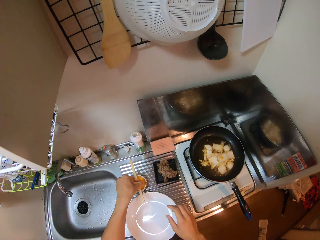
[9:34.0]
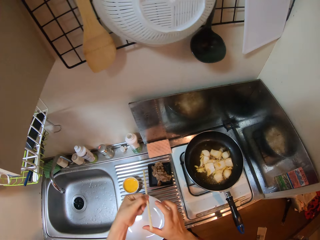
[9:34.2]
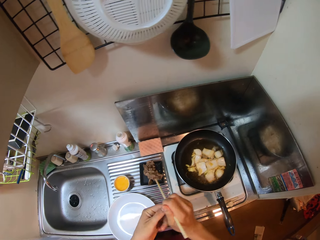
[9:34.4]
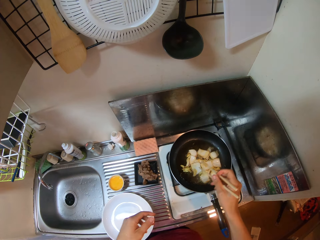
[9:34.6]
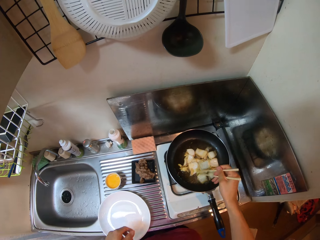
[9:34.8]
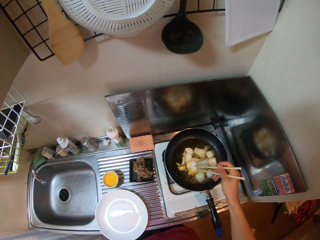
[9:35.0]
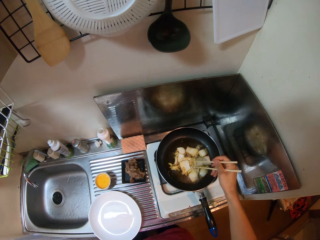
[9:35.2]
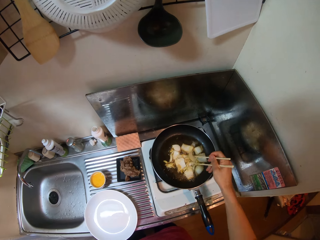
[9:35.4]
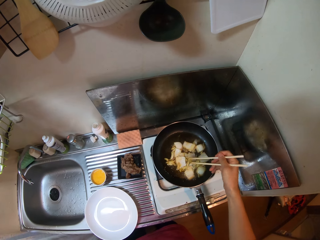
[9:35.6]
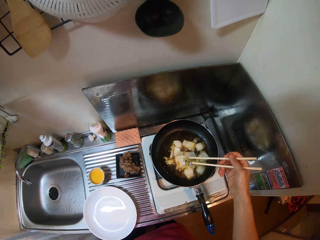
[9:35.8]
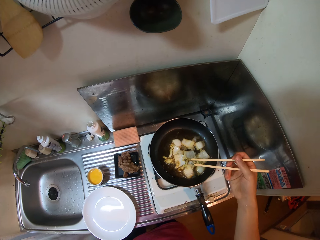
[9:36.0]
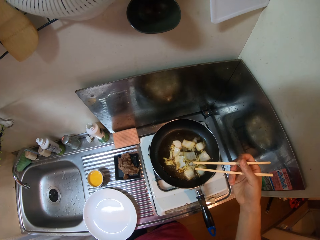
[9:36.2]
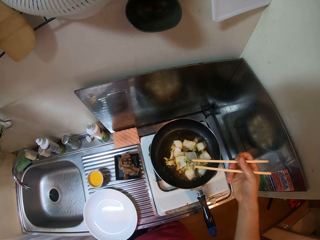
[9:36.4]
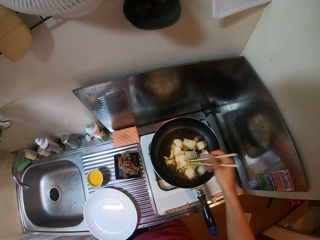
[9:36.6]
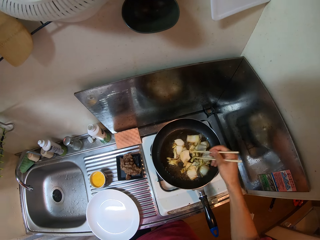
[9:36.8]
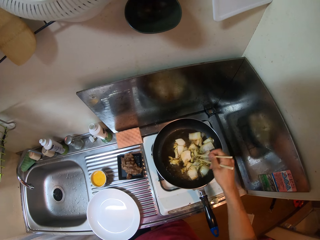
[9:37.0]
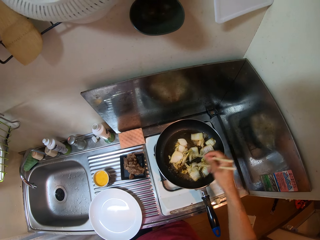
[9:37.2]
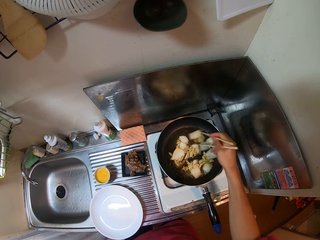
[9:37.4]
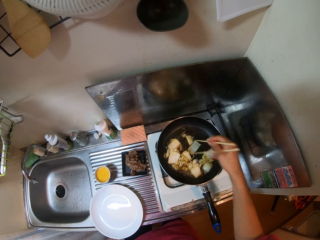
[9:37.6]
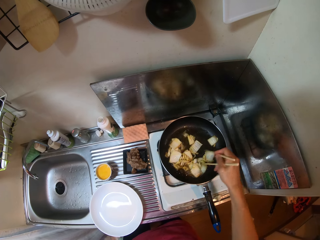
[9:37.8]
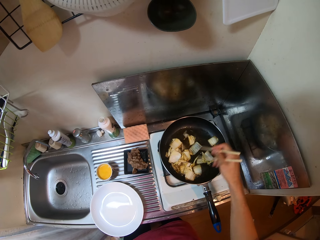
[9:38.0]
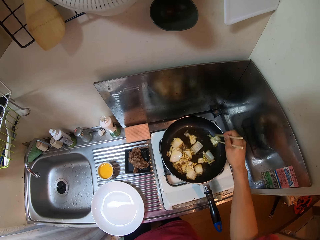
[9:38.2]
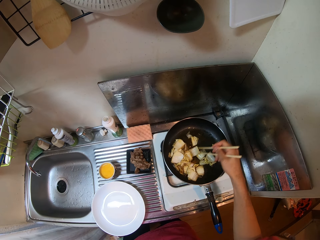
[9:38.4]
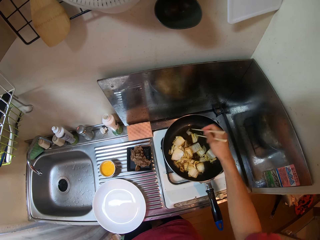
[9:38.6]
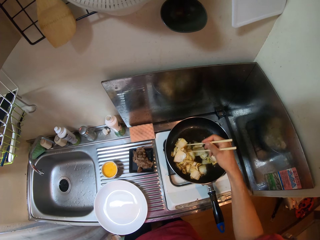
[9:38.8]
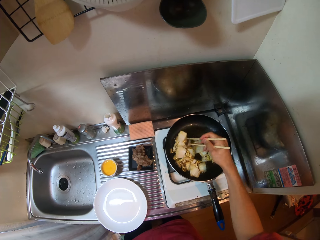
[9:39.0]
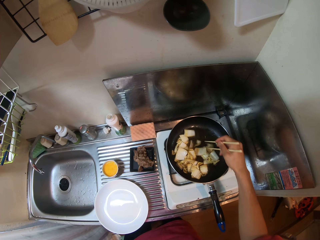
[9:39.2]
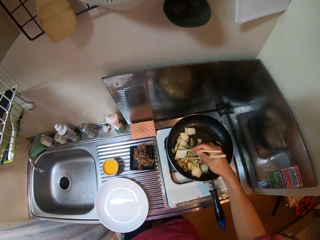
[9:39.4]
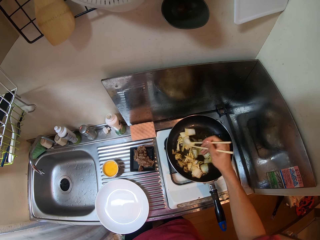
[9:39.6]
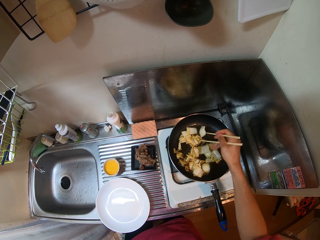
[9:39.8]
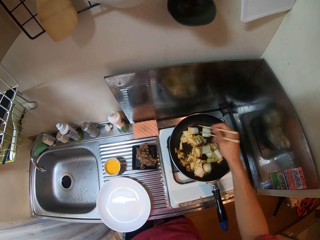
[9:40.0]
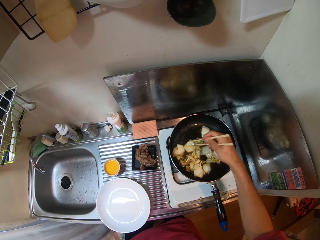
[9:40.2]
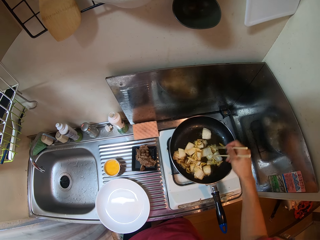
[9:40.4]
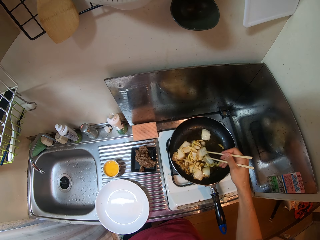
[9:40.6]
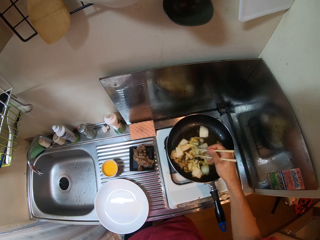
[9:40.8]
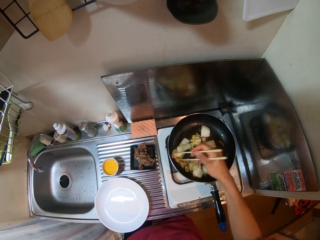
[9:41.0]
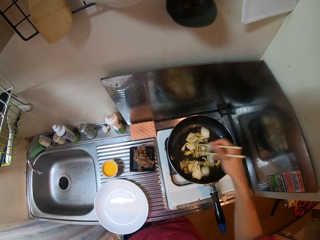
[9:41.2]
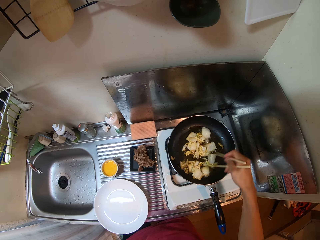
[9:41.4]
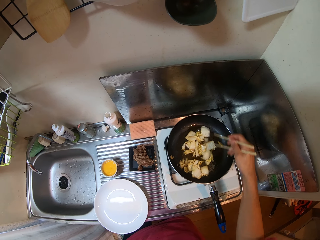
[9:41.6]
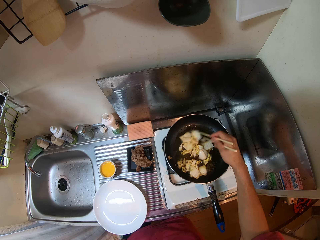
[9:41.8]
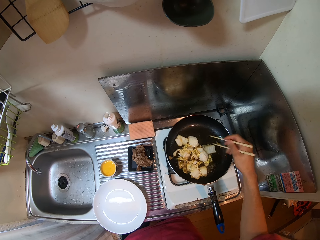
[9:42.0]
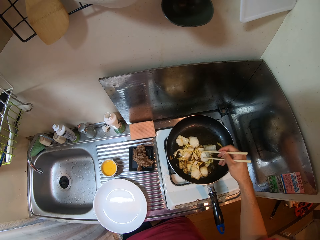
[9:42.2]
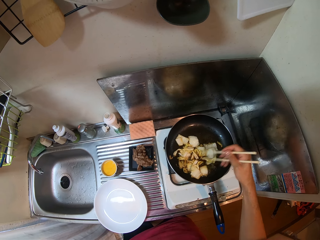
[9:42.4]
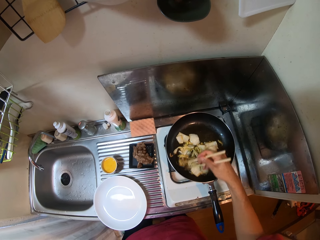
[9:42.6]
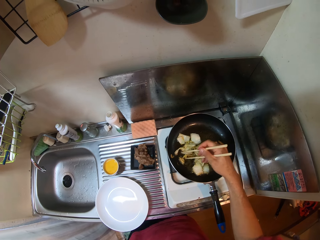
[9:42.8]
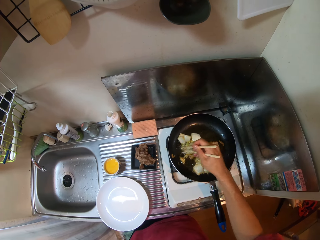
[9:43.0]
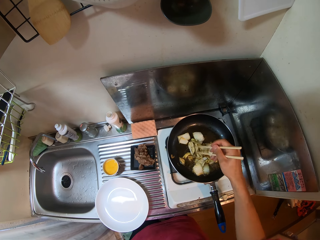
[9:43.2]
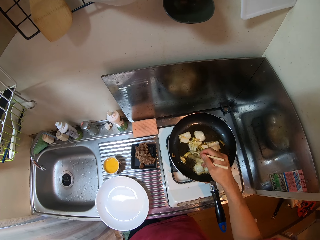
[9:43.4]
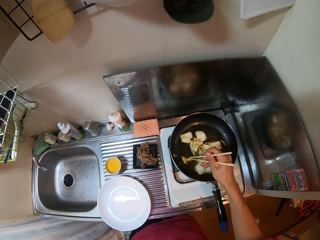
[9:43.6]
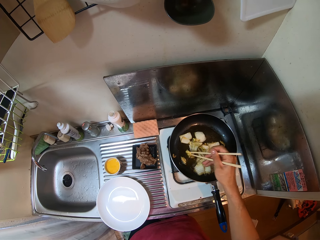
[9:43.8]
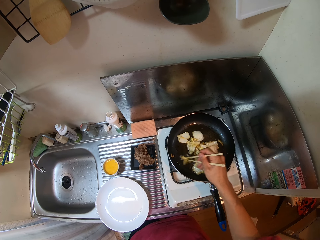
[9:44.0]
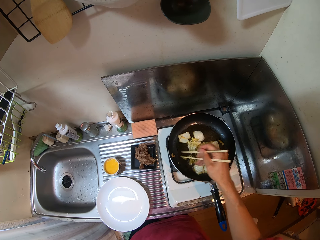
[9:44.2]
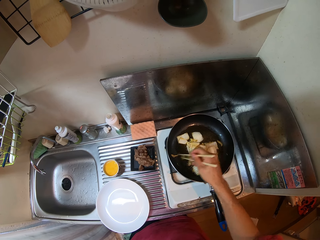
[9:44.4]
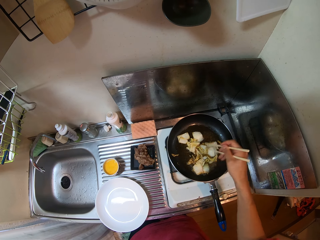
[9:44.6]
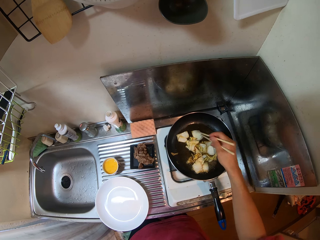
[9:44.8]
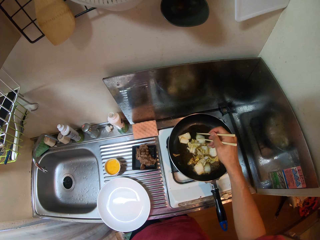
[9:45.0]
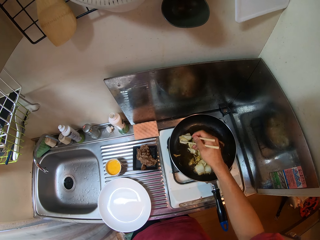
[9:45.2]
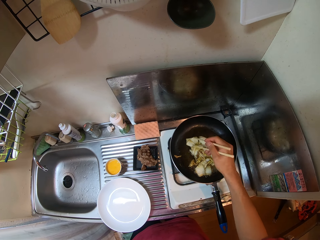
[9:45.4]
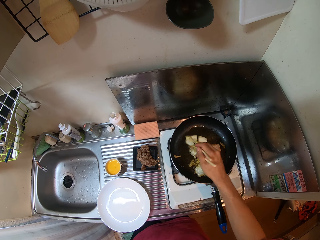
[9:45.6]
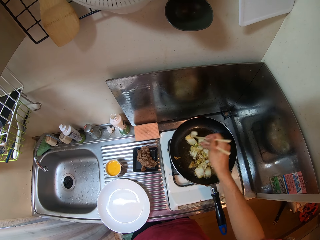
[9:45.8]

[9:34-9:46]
The camera wearer drops the plate on the kitchen sink. They take the chopsticks. They stir the food on the gas with the chopsticks.

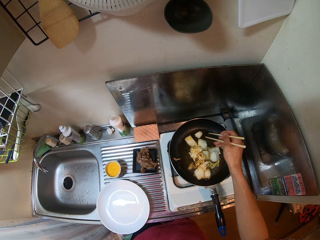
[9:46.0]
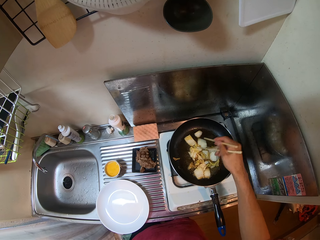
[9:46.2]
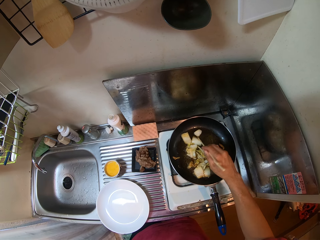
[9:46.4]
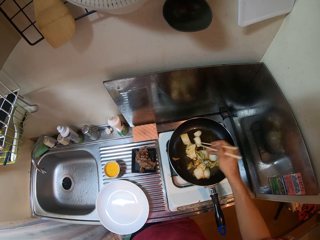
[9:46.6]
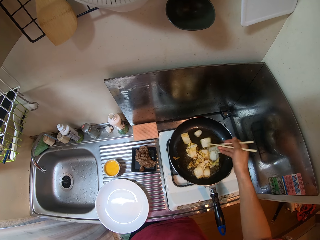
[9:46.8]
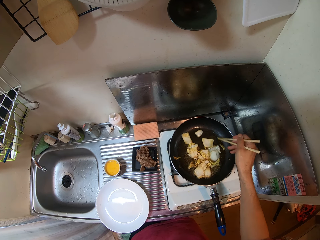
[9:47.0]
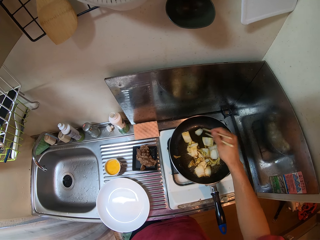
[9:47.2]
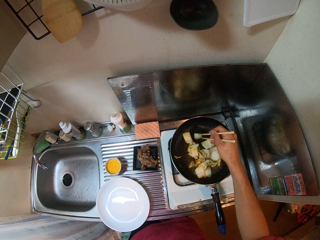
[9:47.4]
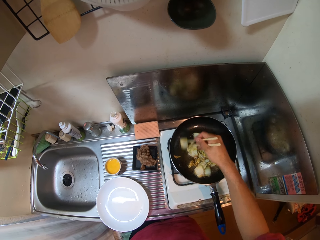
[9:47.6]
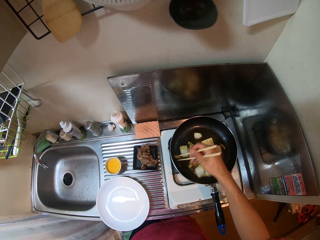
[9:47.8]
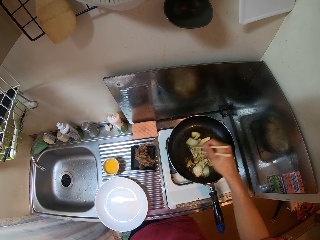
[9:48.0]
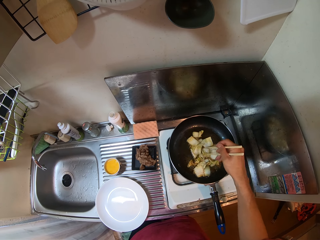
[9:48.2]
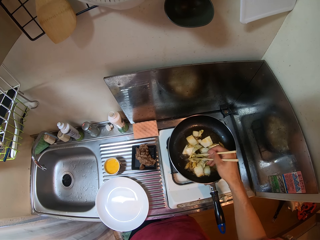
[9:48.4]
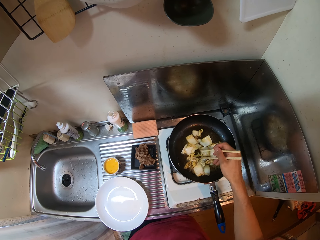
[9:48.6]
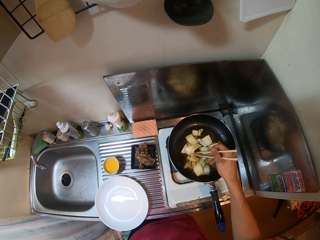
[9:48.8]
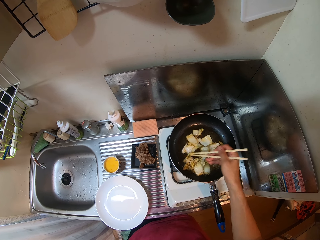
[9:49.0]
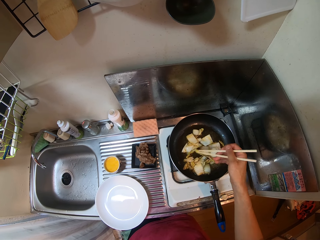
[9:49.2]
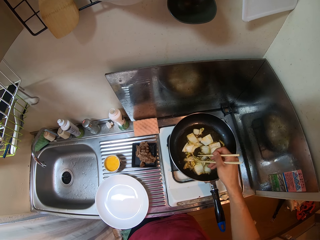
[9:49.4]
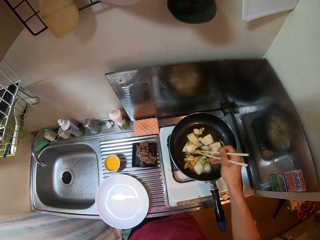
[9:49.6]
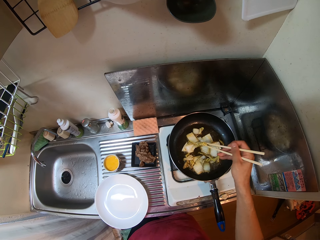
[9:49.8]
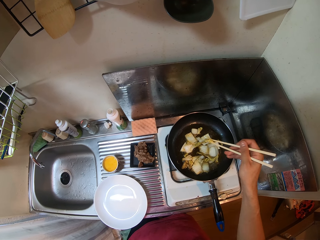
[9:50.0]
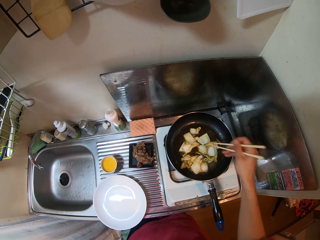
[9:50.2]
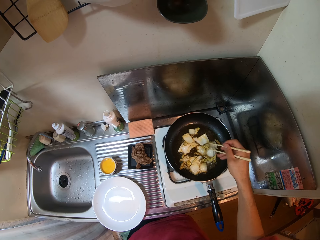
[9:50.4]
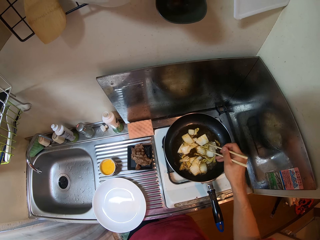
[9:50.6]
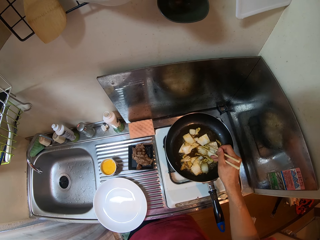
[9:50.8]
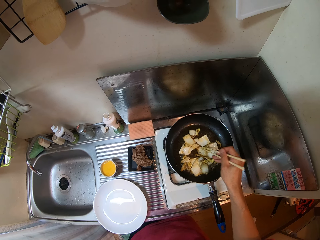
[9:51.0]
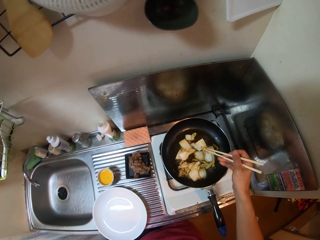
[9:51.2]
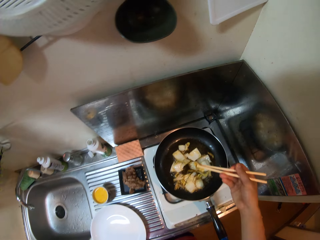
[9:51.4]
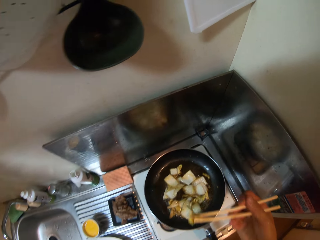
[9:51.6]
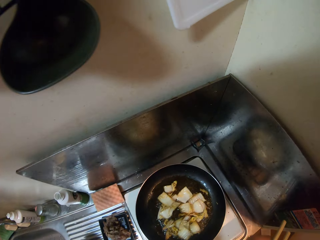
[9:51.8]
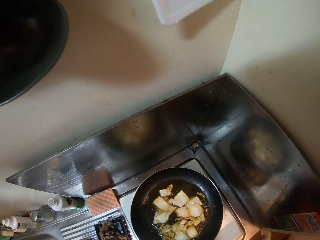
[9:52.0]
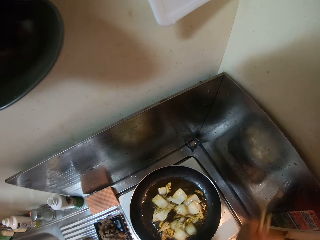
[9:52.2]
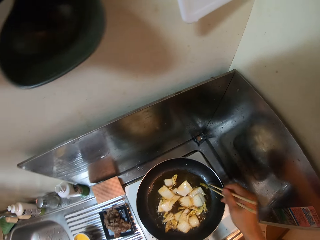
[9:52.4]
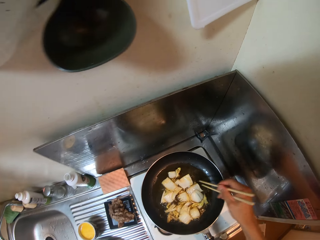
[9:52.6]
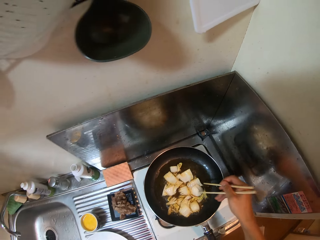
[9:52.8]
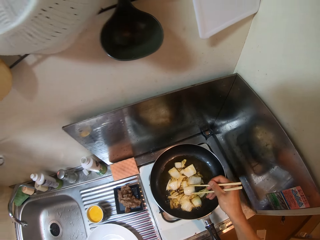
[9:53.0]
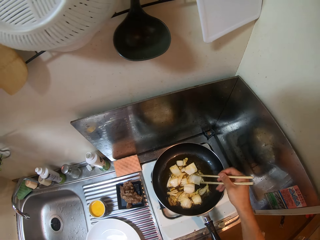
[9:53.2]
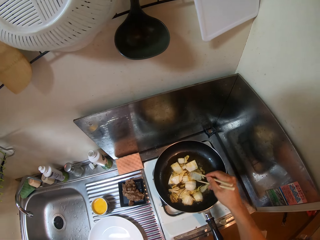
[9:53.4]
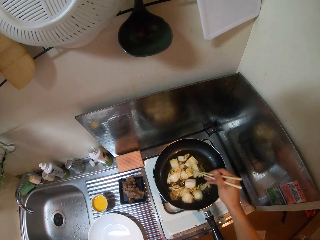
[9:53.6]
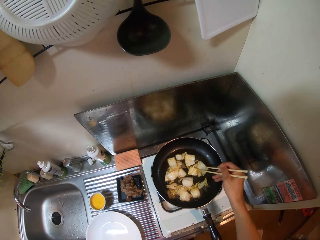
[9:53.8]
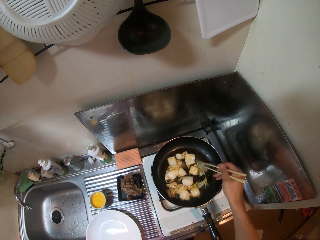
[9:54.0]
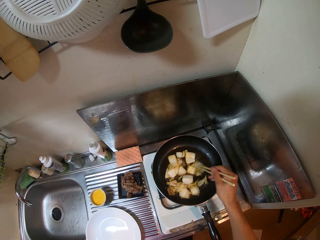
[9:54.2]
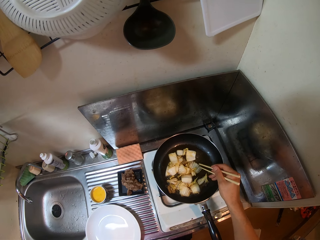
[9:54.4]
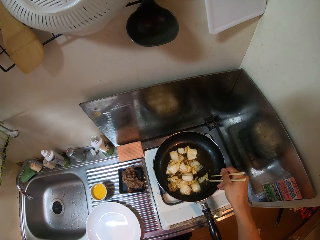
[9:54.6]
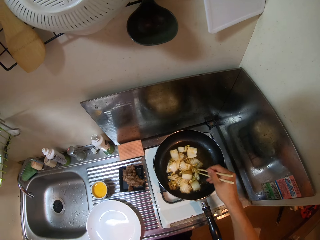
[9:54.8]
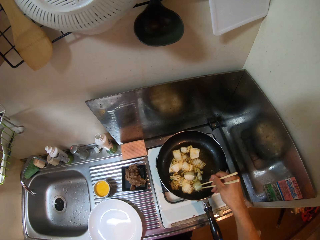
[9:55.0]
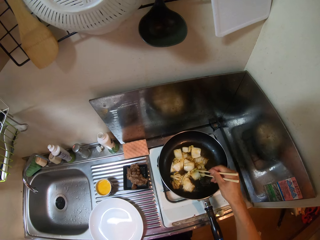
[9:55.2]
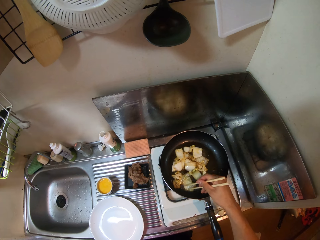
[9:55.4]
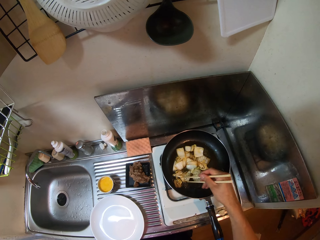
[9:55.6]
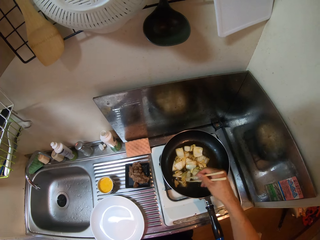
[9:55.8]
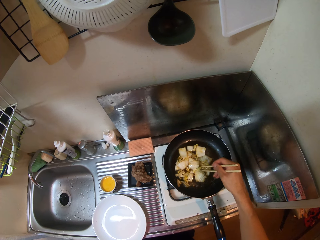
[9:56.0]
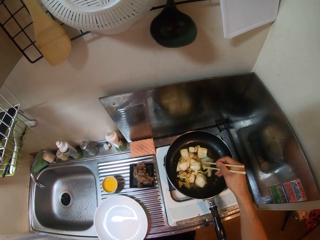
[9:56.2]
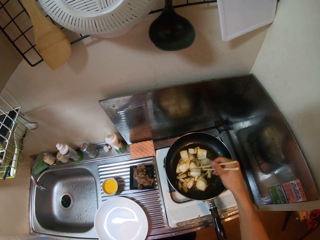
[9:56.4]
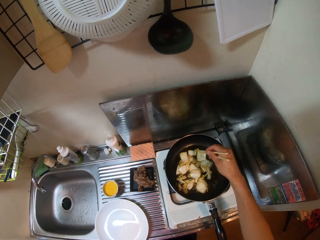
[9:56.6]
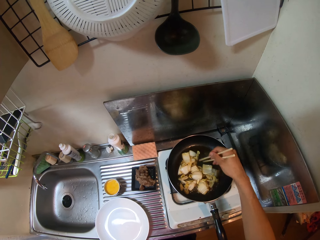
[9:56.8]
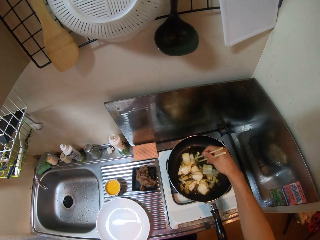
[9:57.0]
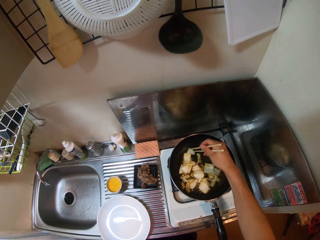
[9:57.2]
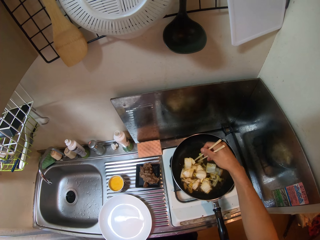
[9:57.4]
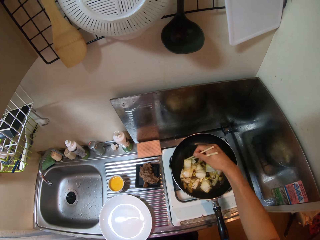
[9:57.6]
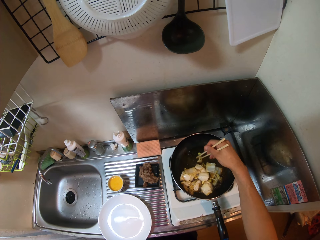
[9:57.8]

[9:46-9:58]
The camera wearer takes something on the frying pan with the chopsticks. They taste the food. They stir the food on the gas with the chopsticks.
